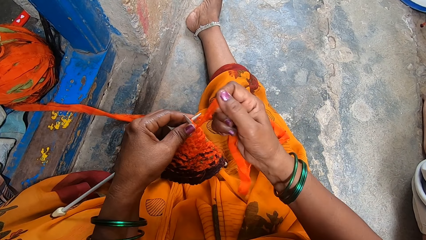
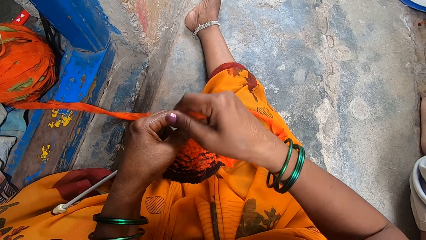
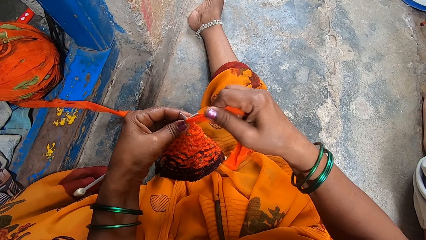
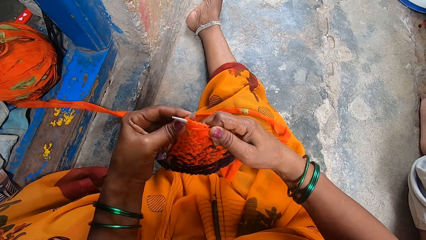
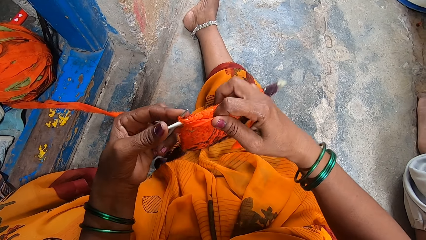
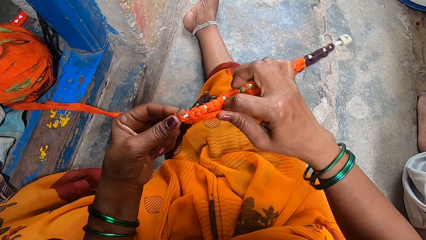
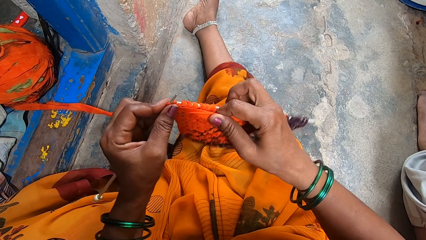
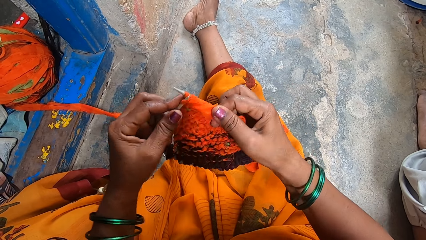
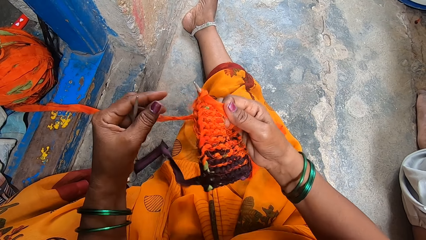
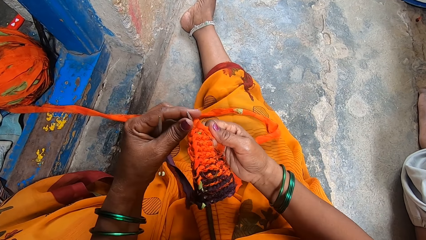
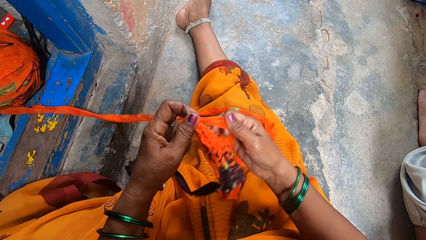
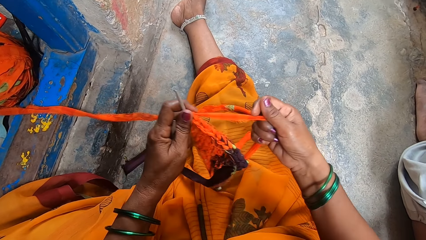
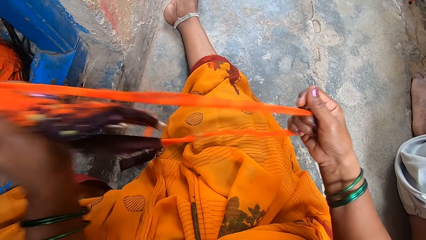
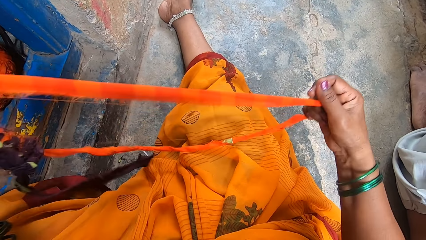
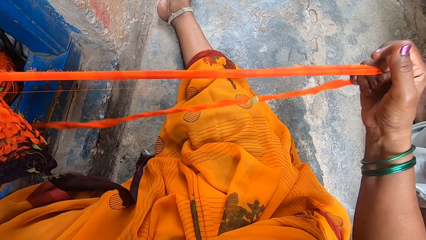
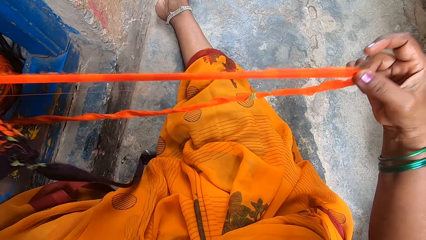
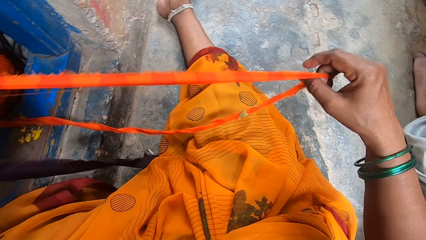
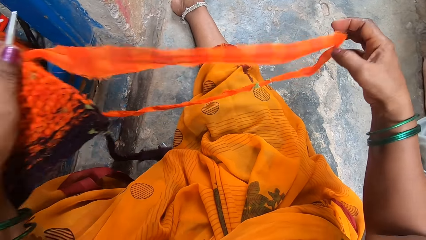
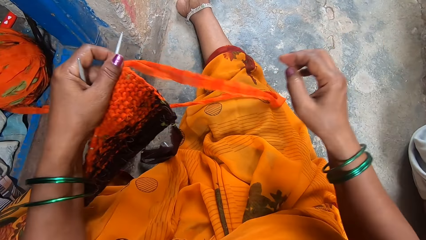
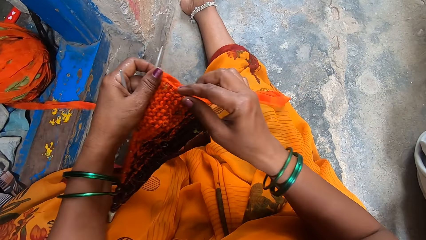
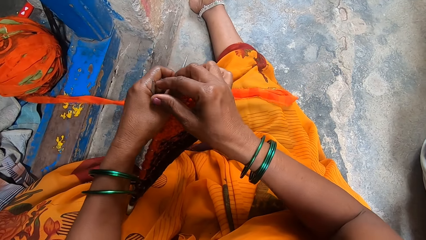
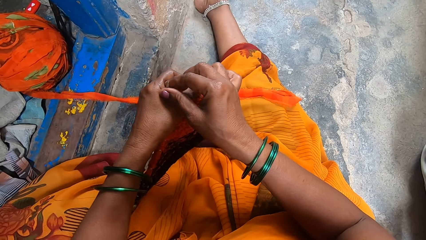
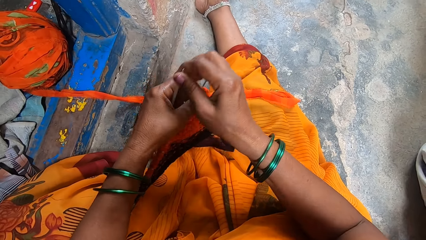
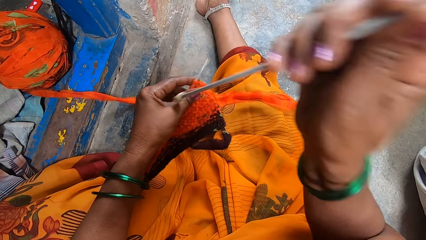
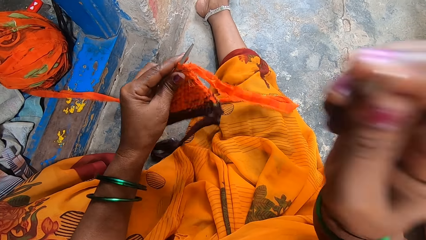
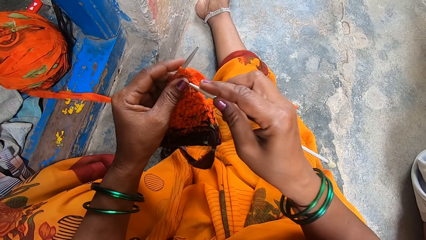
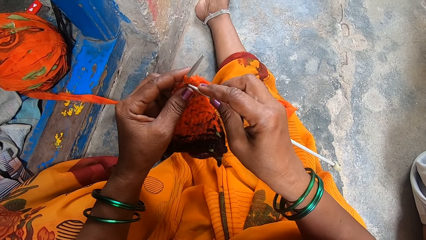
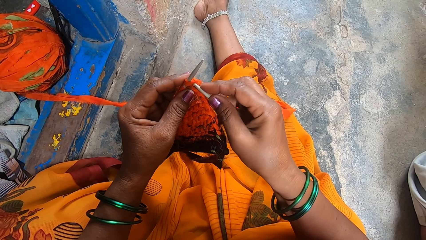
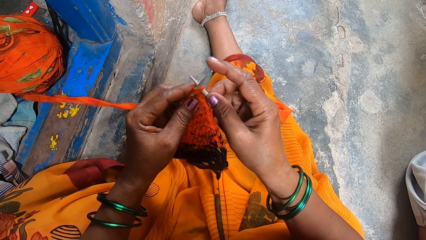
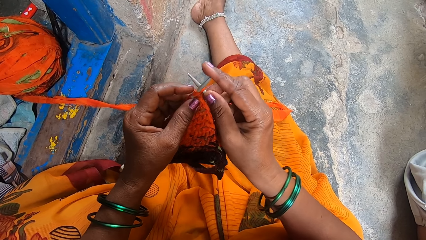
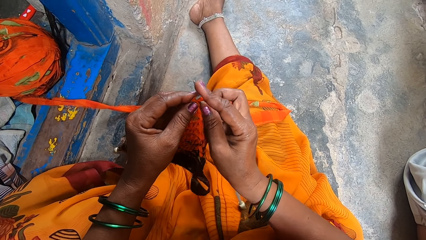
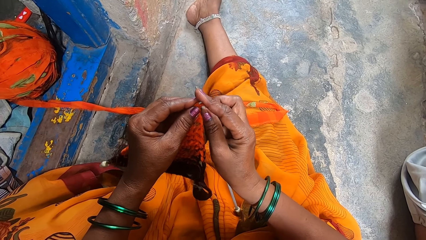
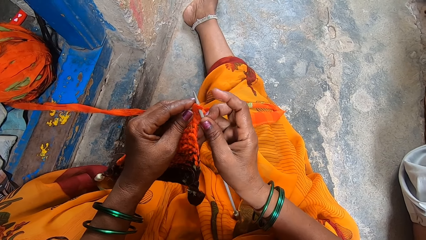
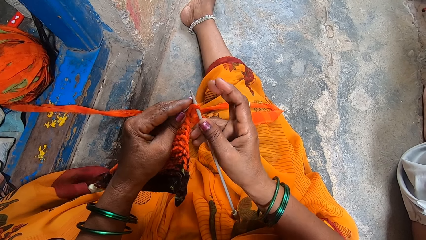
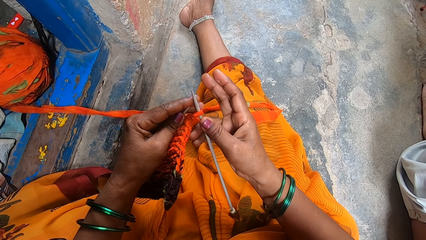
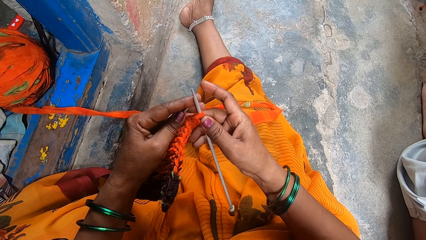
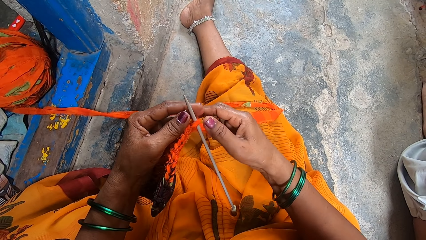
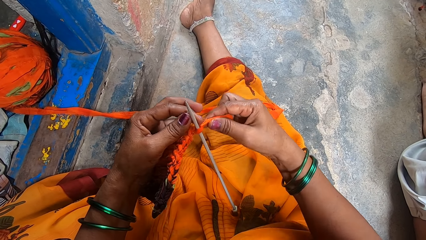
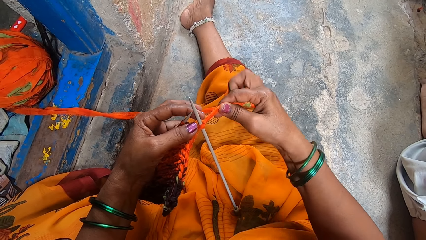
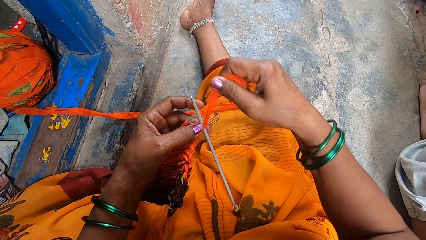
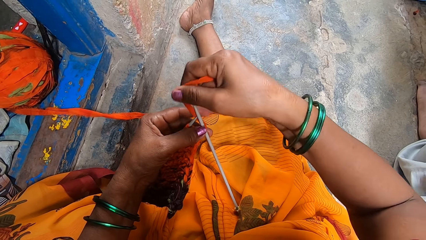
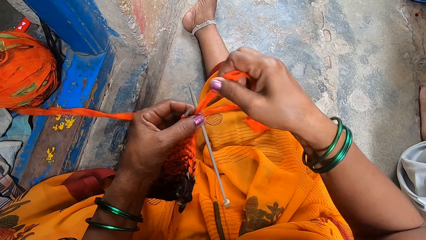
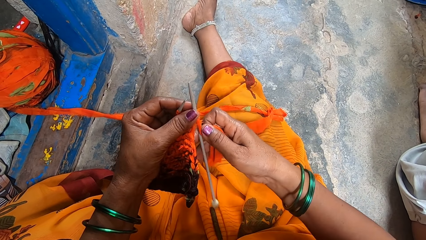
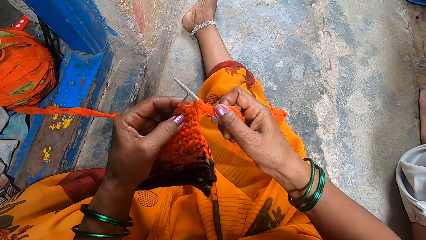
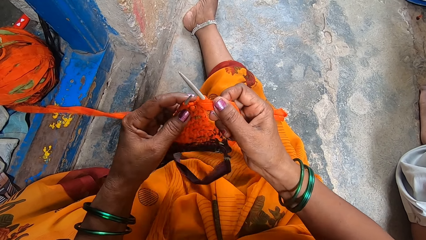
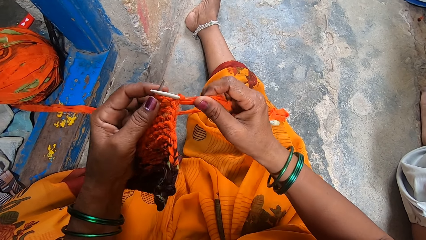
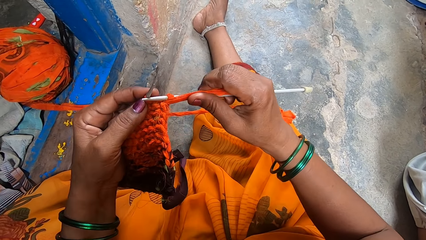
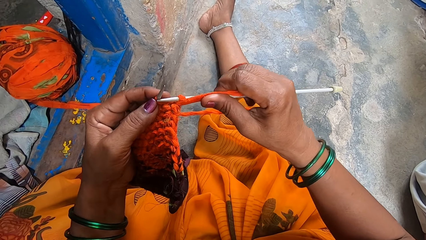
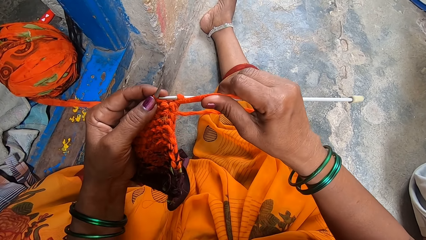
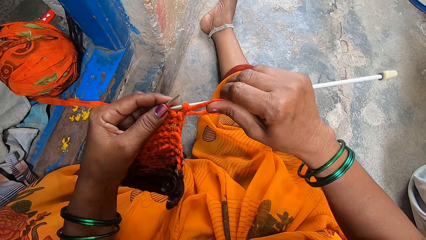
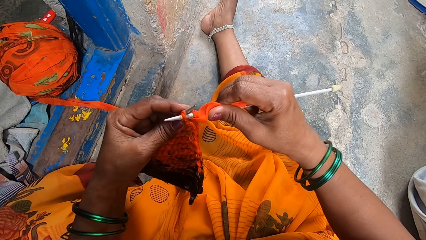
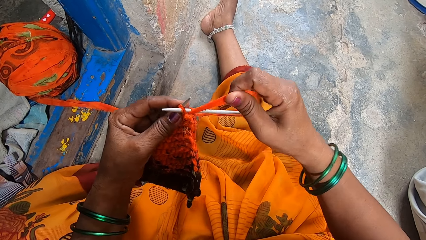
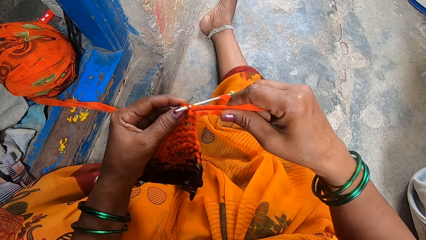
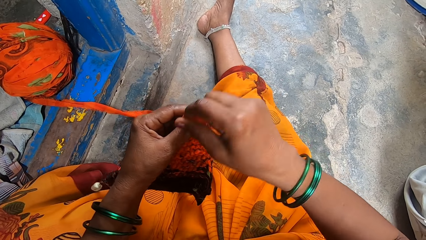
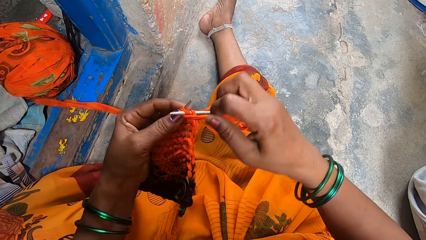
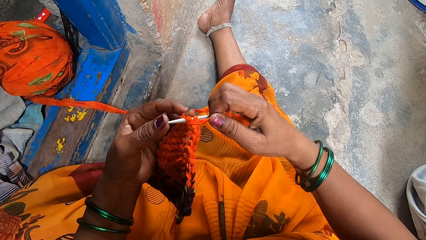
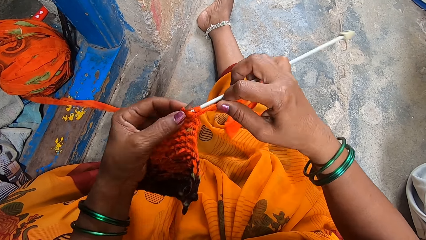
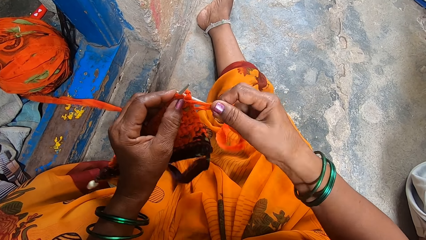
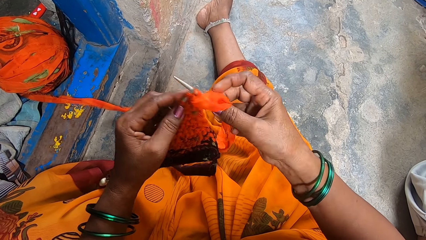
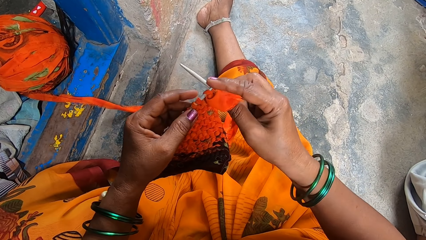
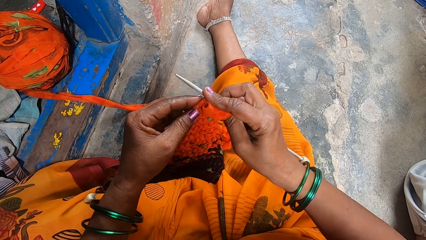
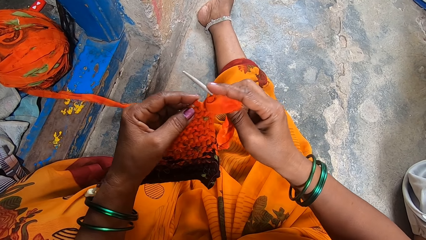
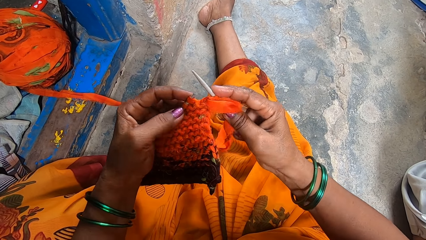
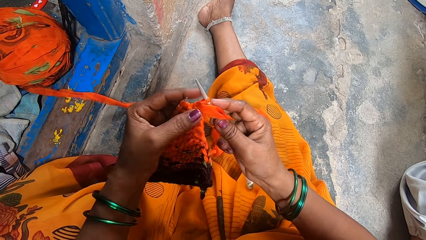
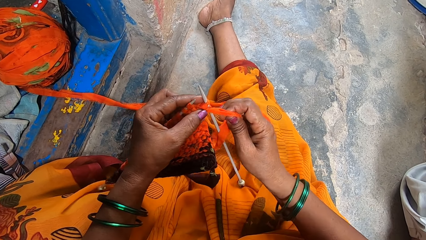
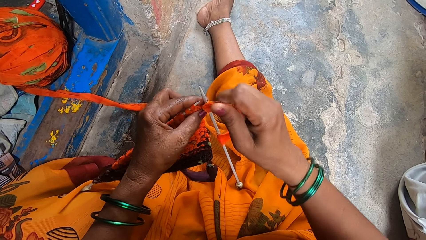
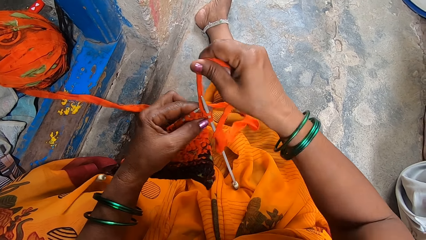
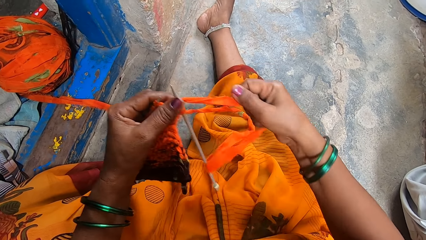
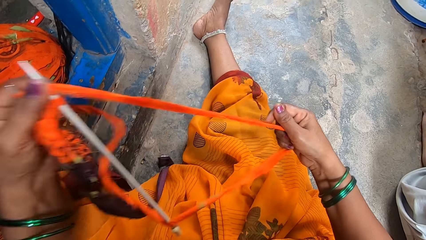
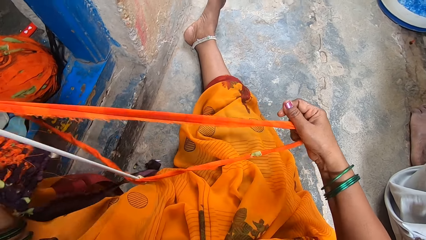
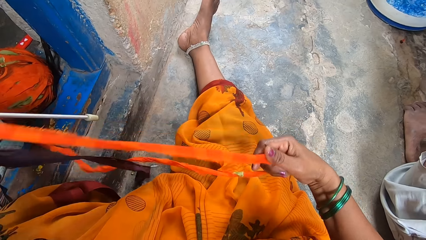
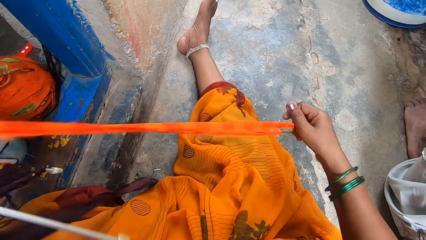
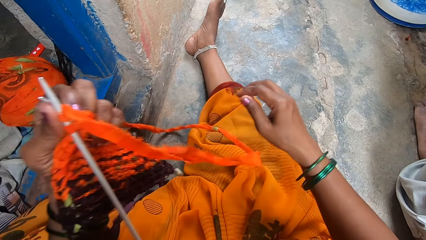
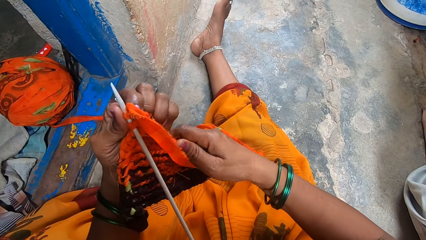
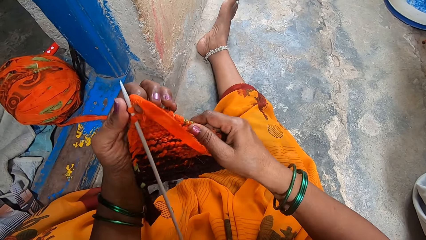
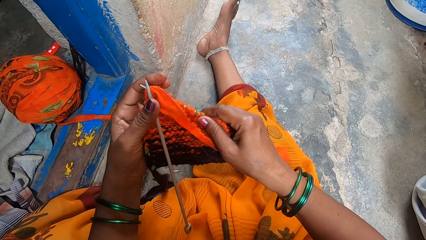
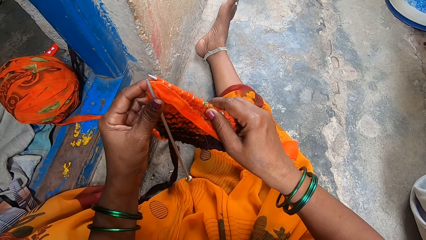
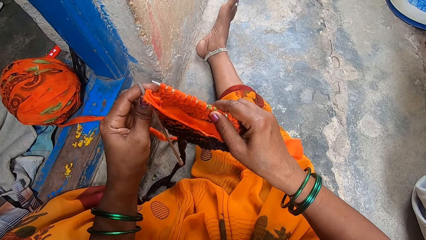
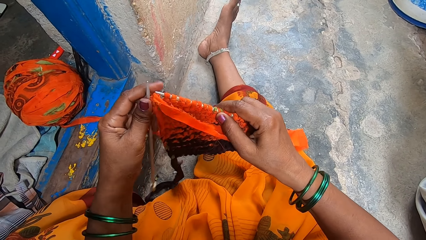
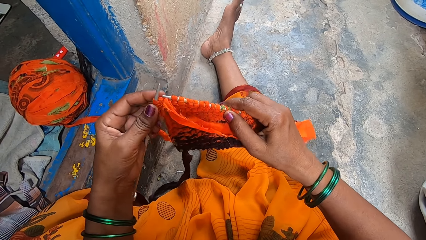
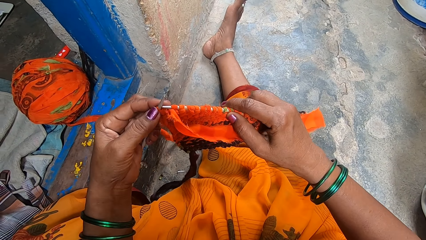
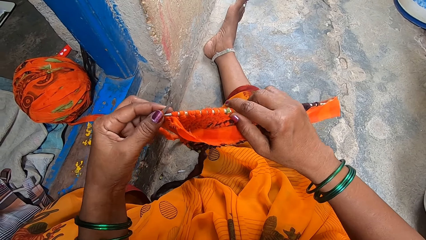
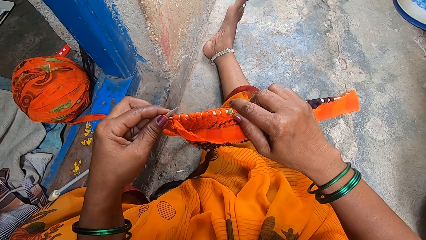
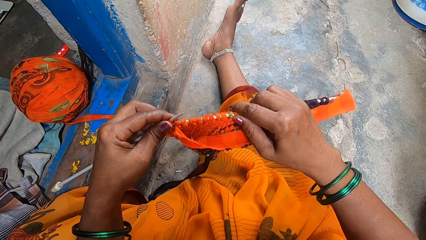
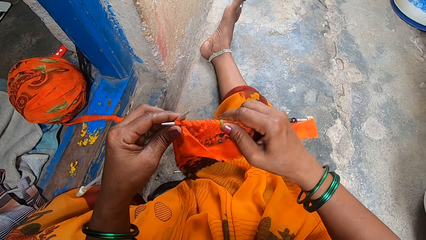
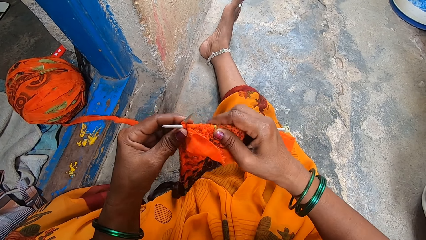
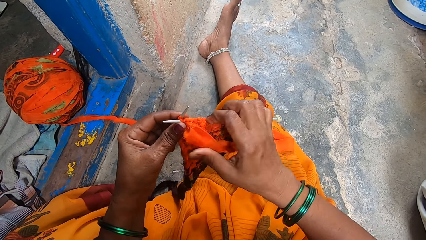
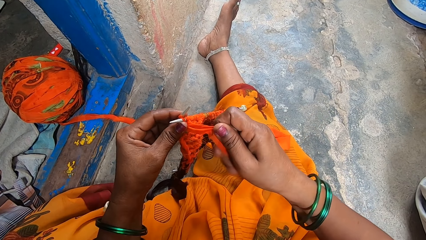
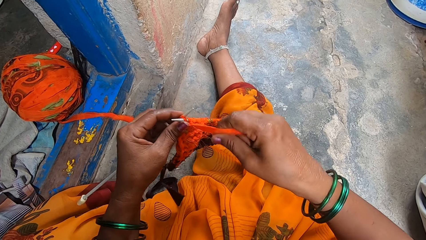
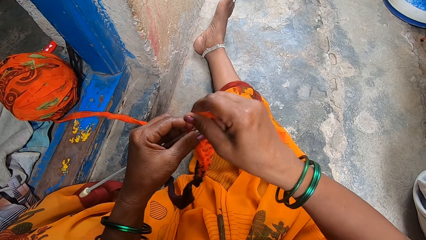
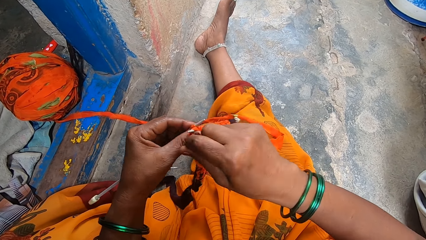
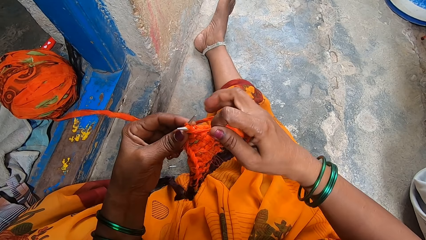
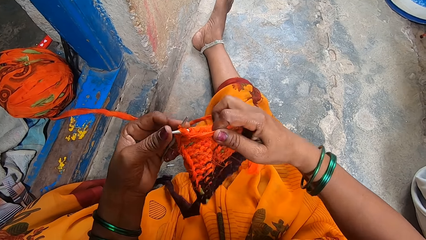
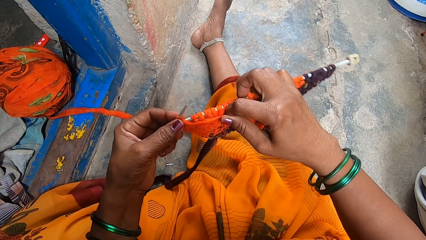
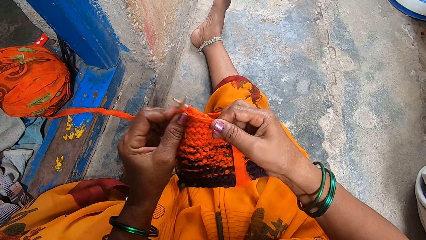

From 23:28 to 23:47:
The camera wearer pulls a cloth. They adjust the thread. They pull a knitting needle. They crochet the cloth. They insert the knitting needle in the fabric. They knit the fabric. They pull the cloth, adjust the thread, and knit the fabric.
